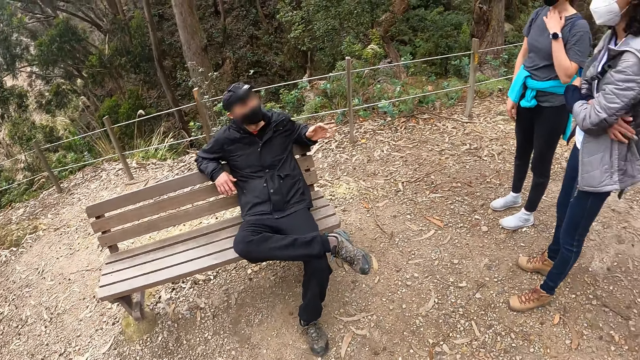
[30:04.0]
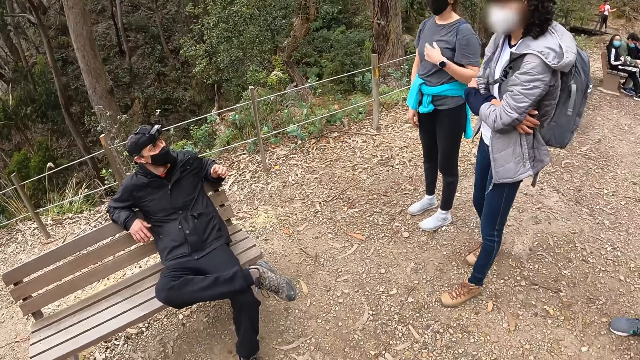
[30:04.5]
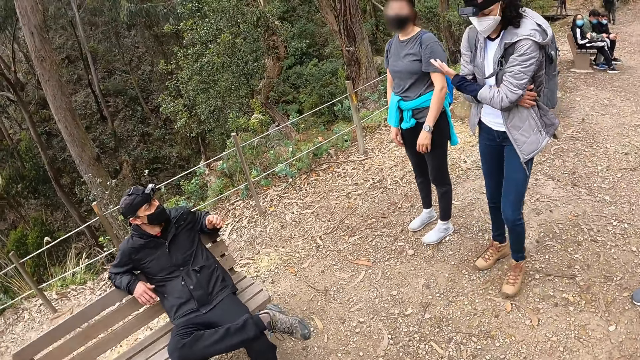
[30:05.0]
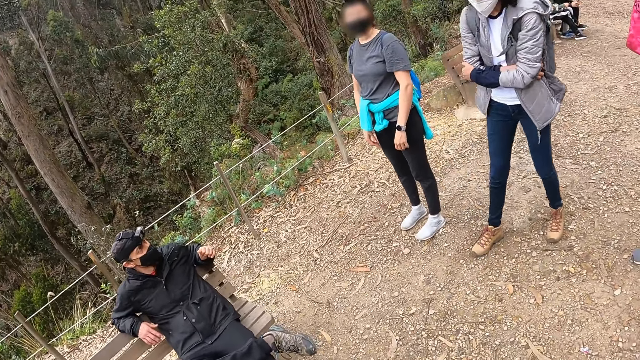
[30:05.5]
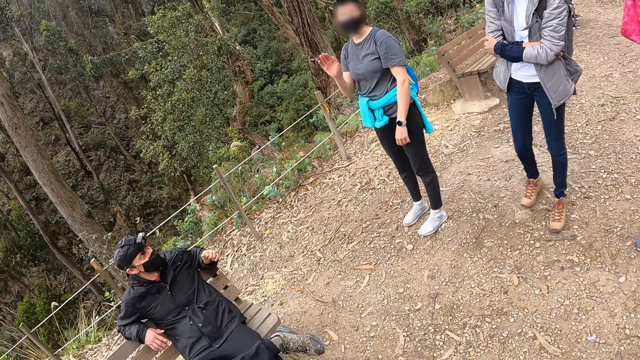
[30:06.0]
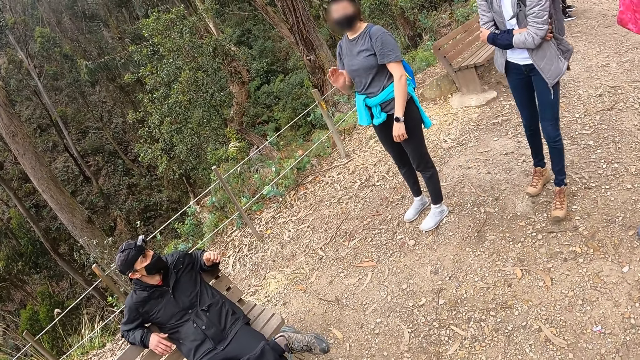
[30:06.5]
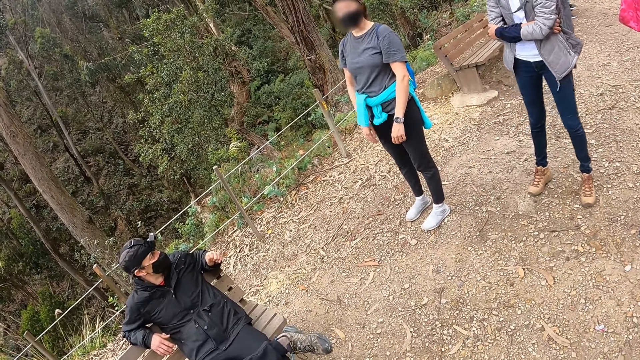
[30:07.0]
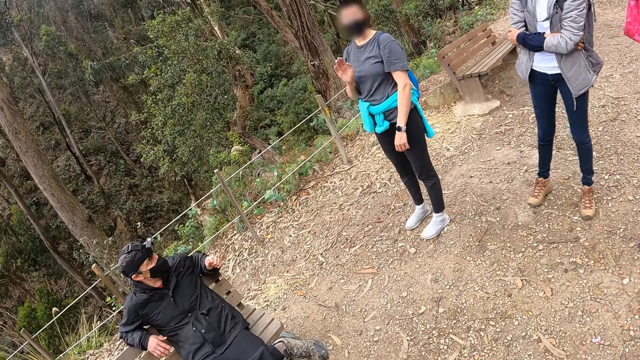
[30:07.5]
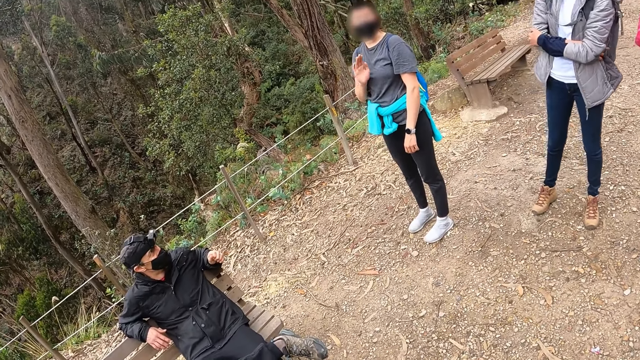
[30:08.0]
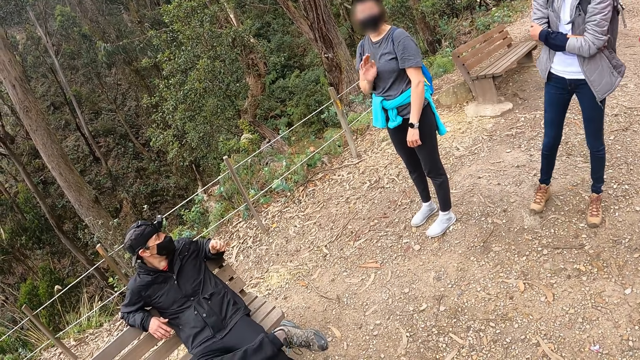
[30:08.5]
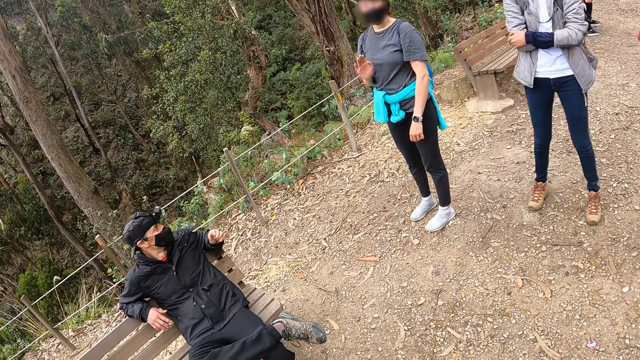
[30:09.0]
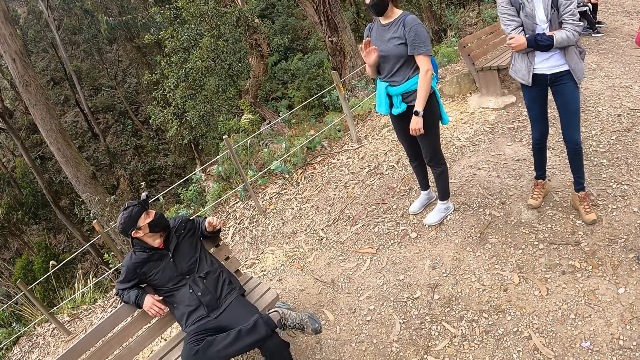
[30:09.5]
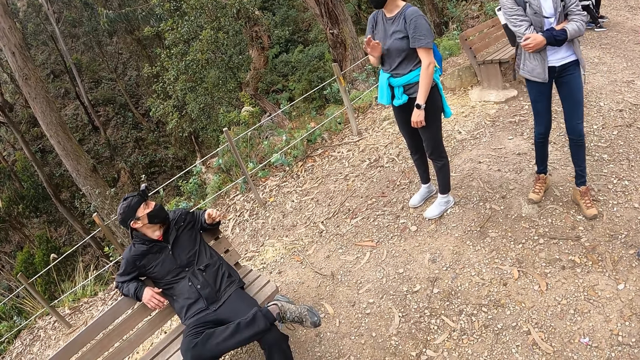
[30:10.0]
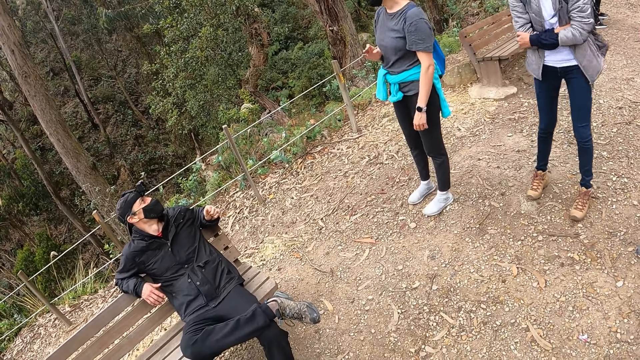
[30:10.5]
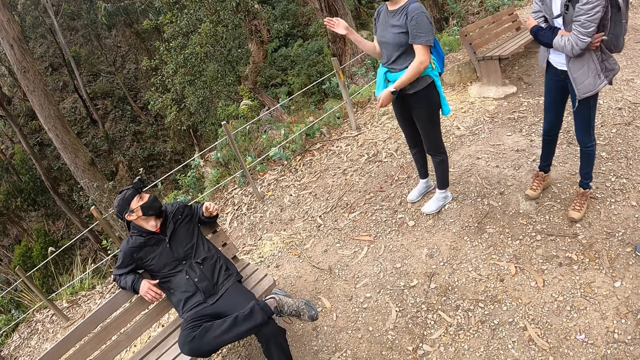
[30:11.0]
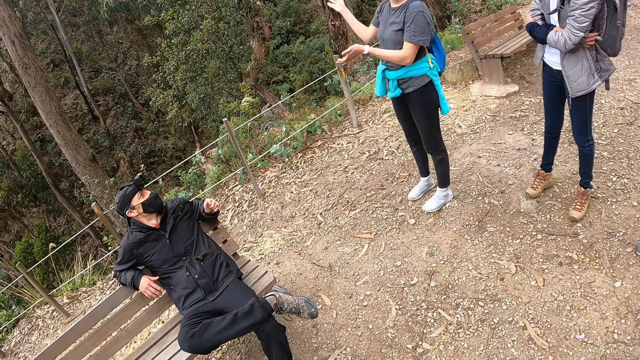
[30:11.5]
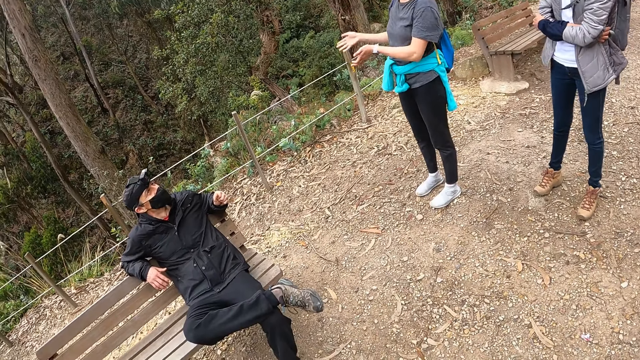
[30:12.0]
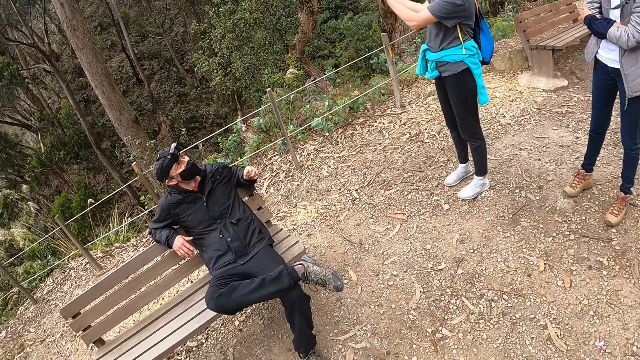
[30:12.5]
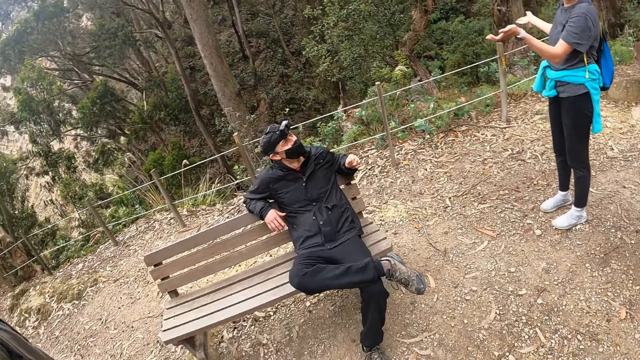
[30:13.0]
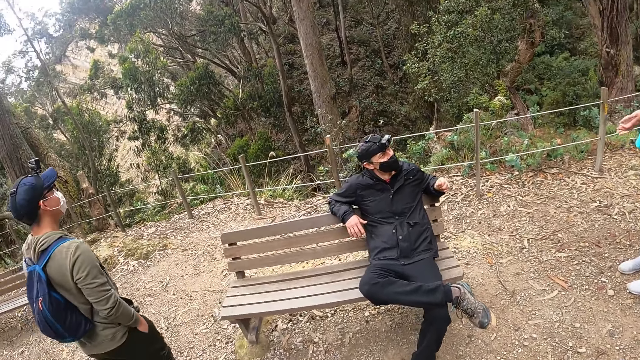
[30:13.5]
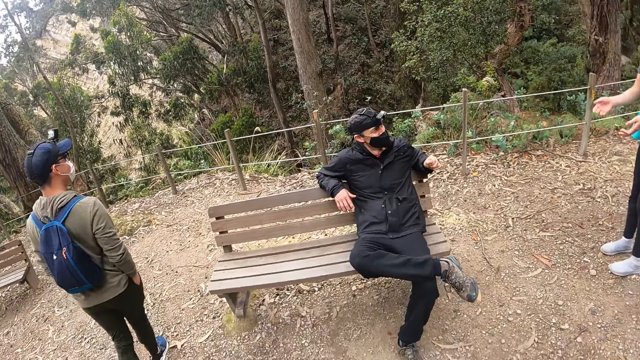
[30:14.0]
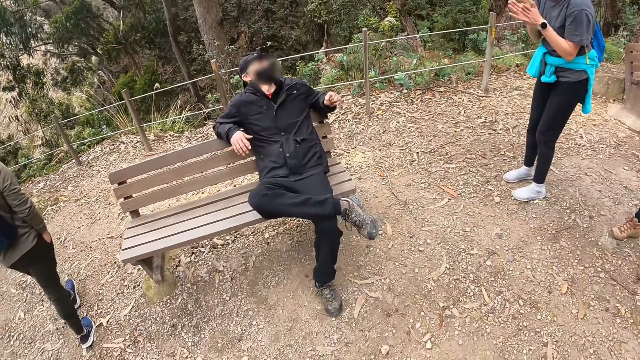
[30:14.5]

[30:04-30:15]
A woman waves her right hand.

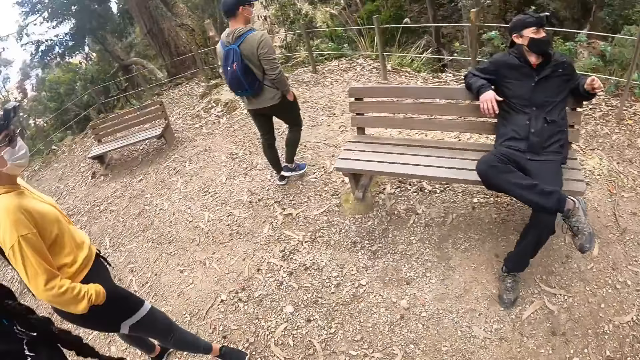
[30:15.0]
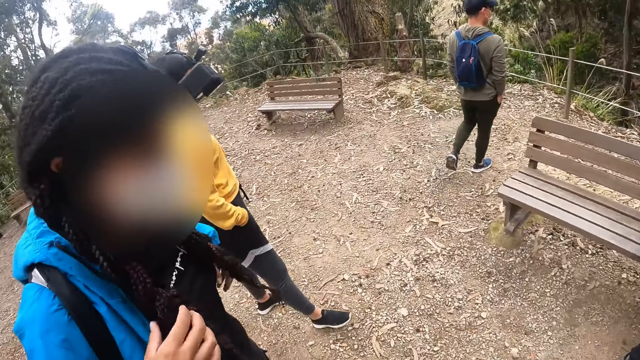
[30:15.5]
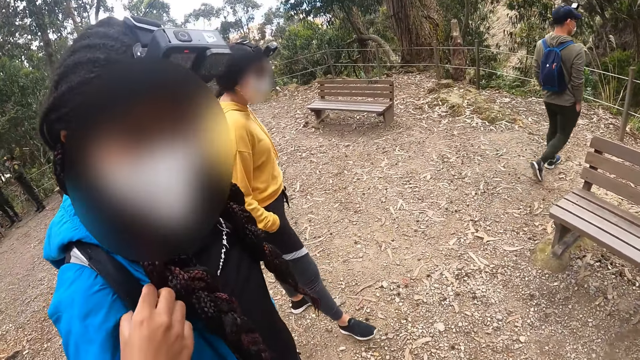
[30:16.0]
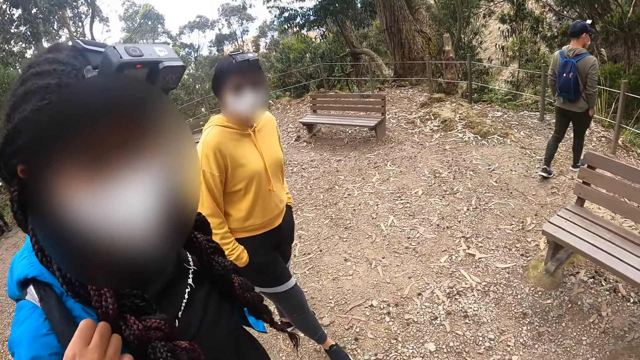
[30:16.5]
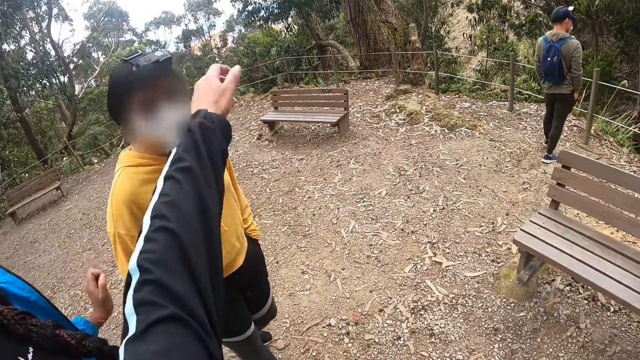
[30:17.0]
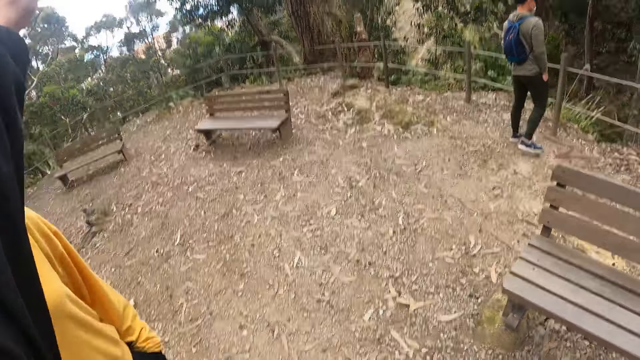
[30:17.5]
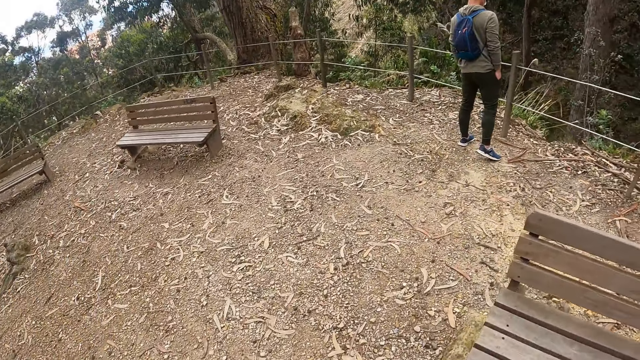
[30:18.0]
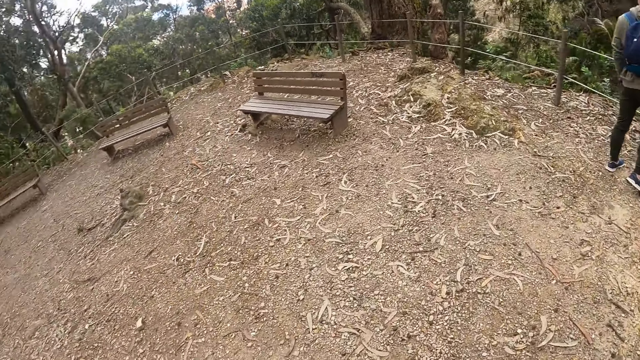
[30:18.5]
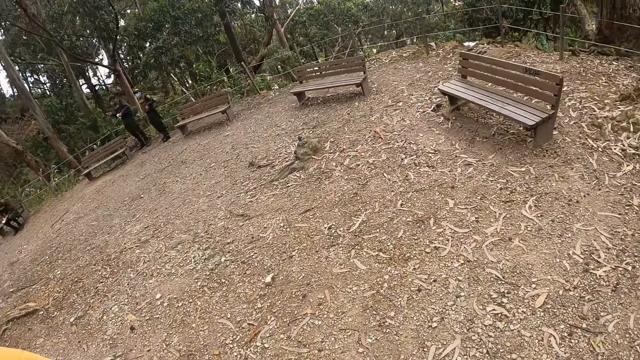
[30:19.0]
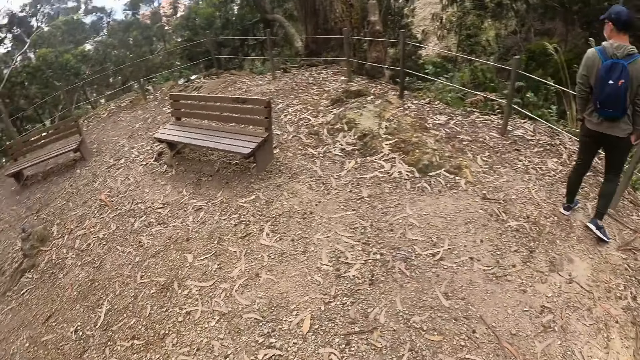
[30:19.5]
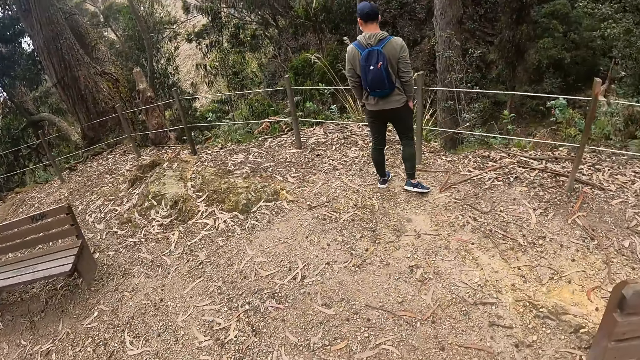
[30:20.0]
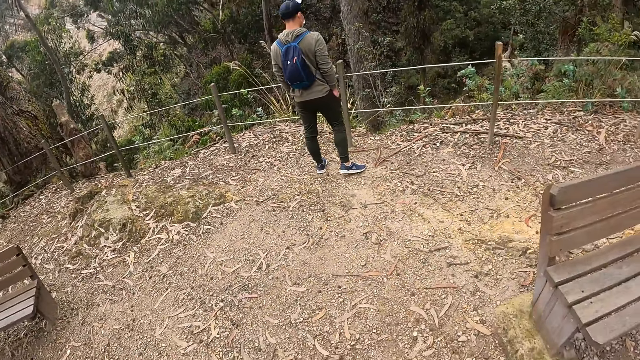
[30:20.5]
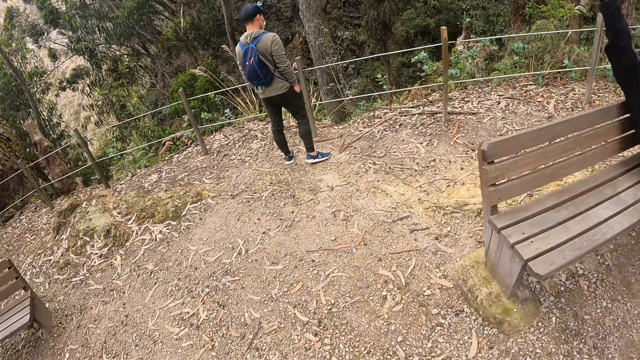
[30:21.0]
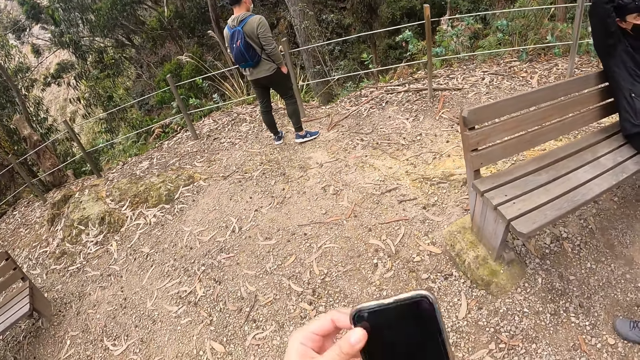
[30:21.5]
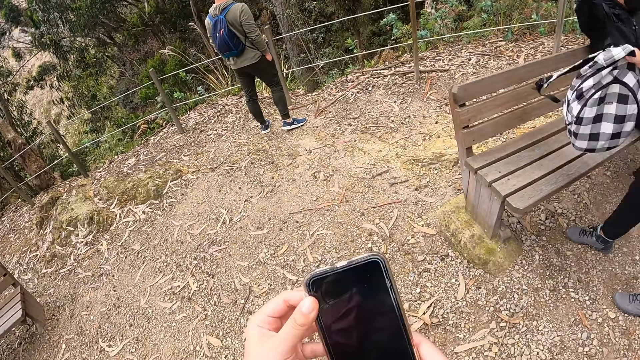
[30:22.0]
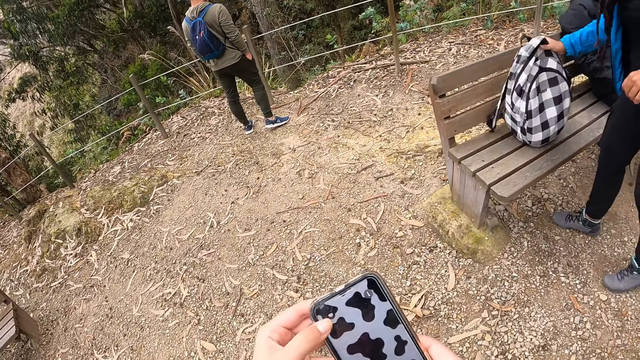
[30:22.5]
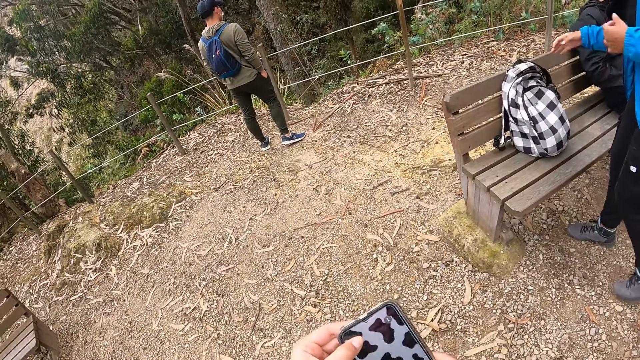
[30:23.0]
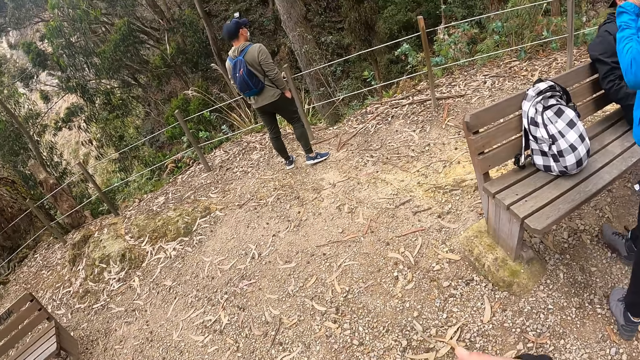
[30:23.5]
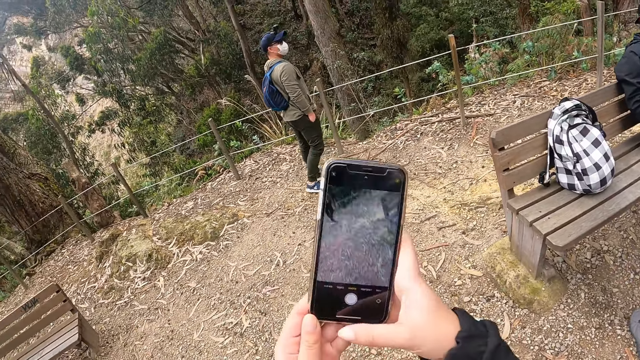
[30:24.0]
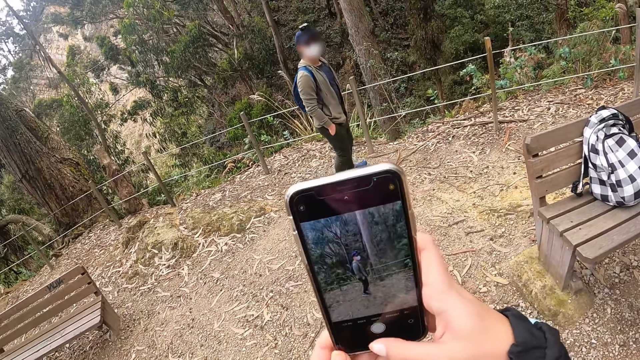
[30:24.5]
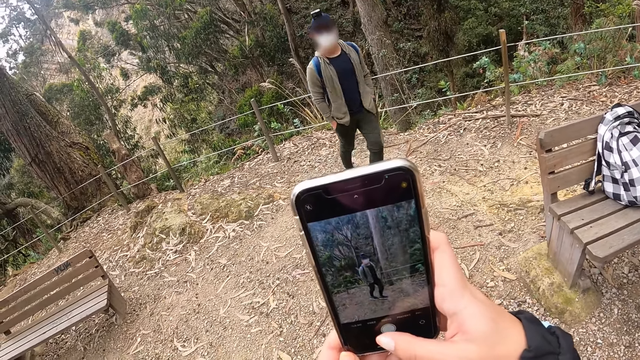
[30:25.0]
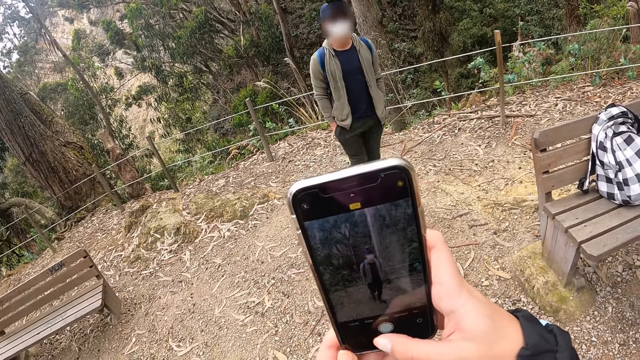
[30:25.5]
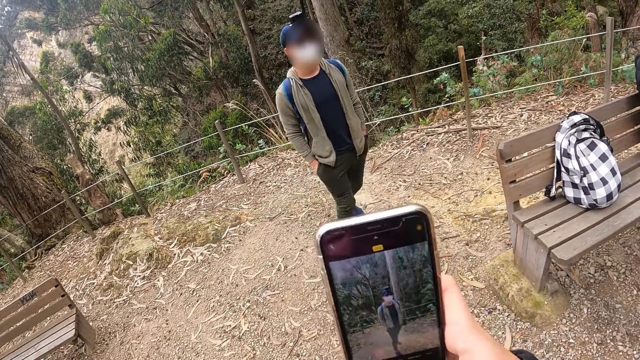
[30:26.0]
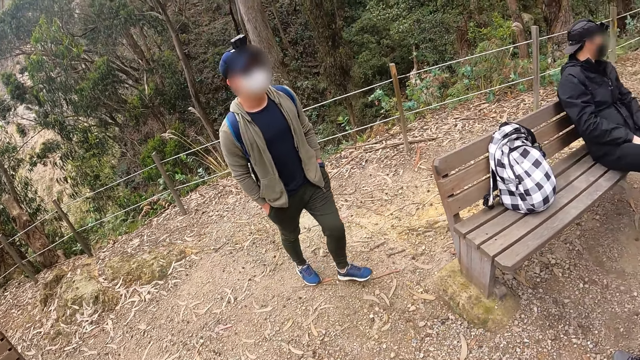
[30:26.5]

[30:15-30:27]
The camera wearer points at something with the hand. They look around the area. They operate a phone with both hands. They snap a picture with the phone in both hands.
